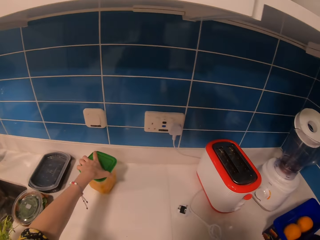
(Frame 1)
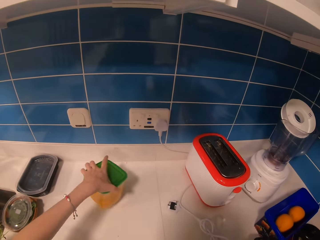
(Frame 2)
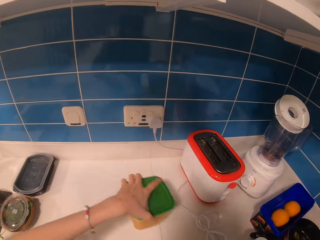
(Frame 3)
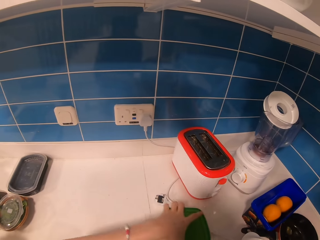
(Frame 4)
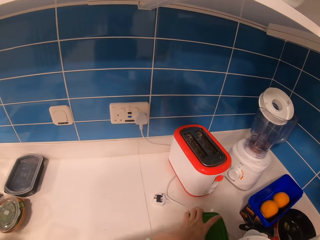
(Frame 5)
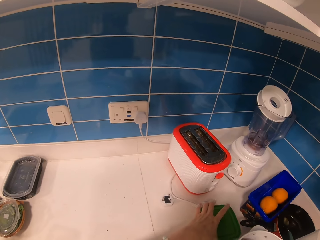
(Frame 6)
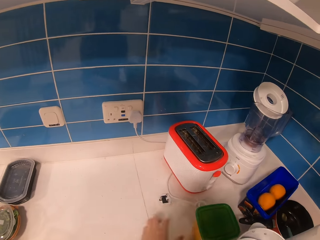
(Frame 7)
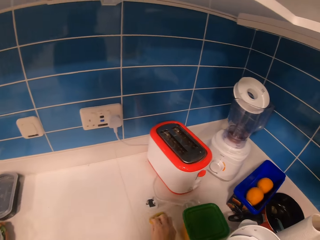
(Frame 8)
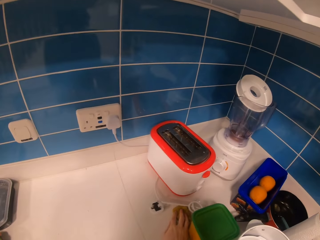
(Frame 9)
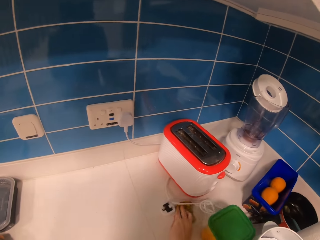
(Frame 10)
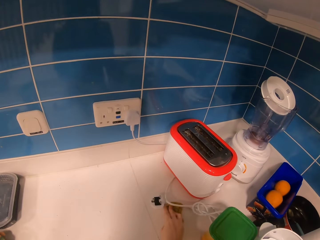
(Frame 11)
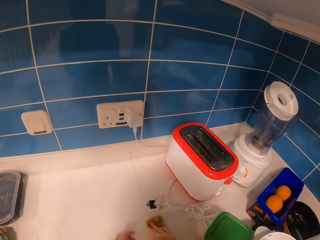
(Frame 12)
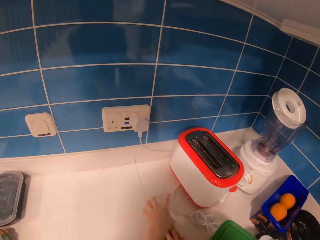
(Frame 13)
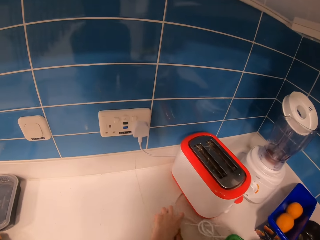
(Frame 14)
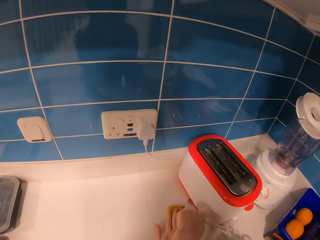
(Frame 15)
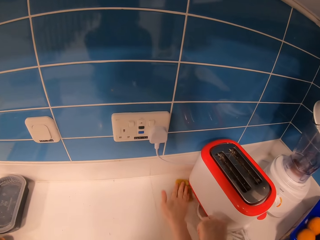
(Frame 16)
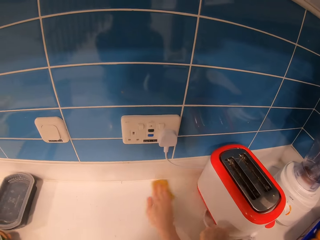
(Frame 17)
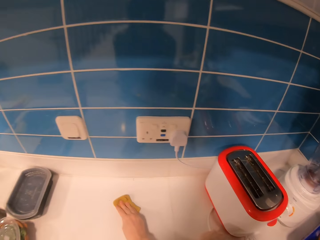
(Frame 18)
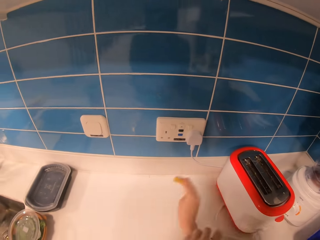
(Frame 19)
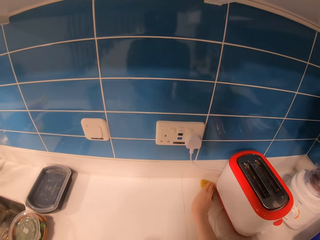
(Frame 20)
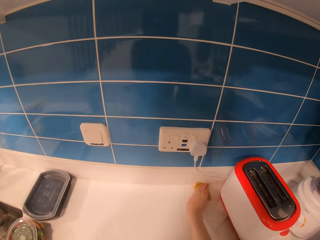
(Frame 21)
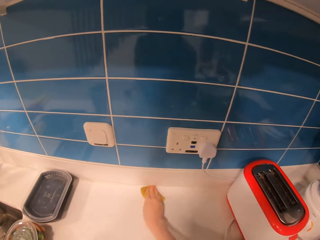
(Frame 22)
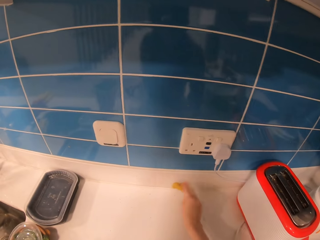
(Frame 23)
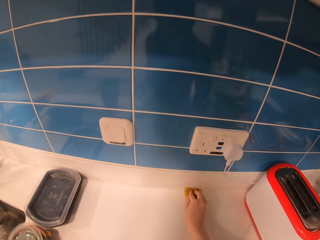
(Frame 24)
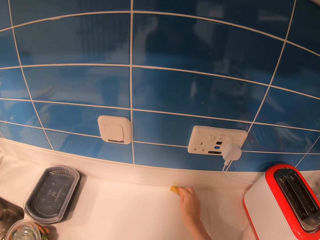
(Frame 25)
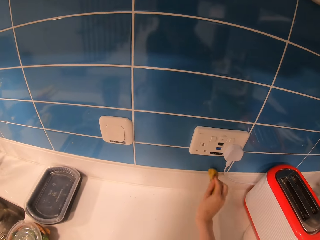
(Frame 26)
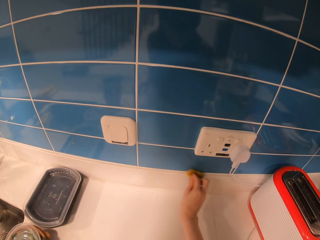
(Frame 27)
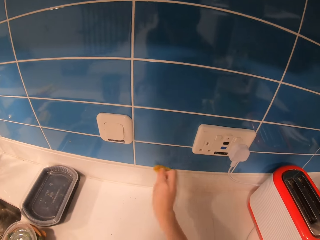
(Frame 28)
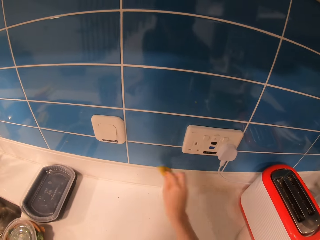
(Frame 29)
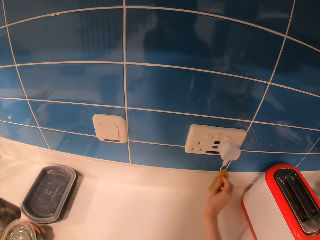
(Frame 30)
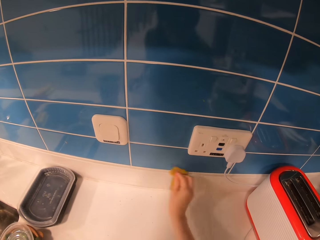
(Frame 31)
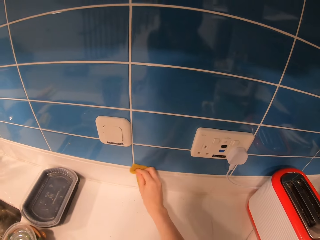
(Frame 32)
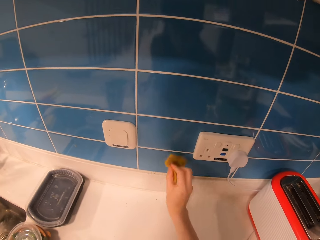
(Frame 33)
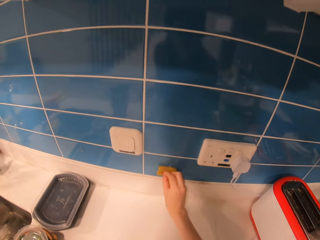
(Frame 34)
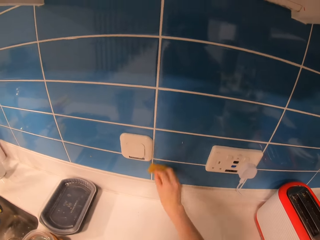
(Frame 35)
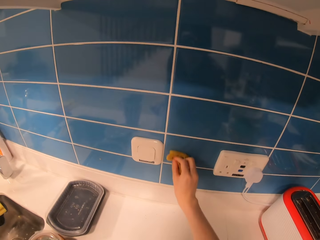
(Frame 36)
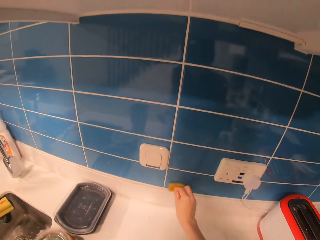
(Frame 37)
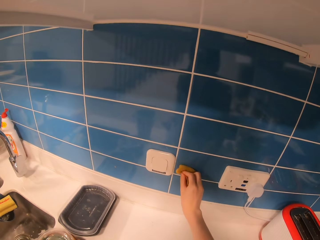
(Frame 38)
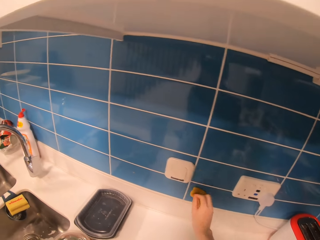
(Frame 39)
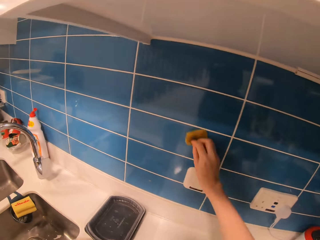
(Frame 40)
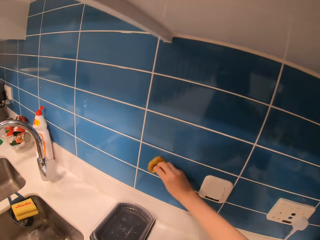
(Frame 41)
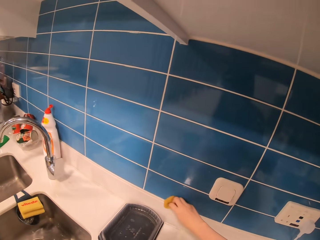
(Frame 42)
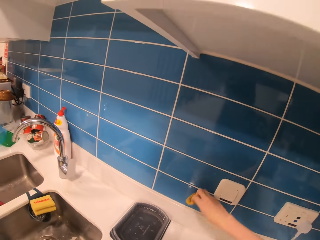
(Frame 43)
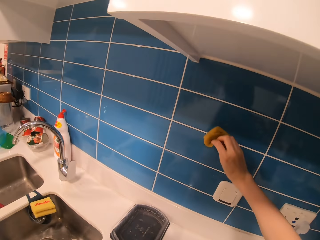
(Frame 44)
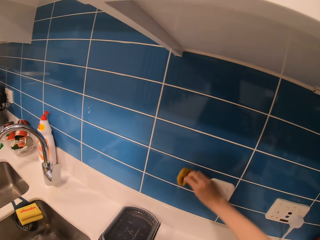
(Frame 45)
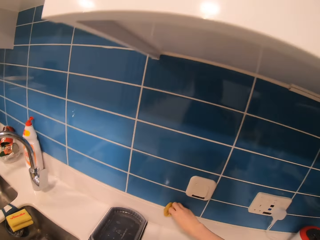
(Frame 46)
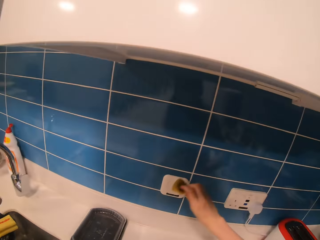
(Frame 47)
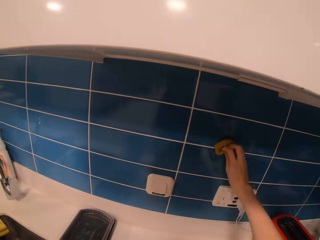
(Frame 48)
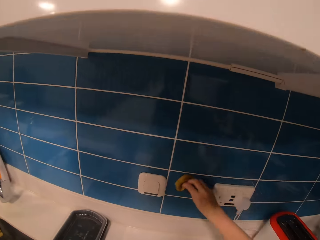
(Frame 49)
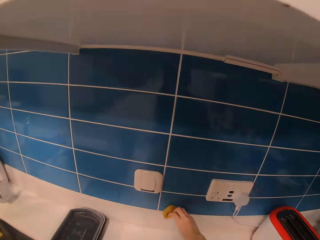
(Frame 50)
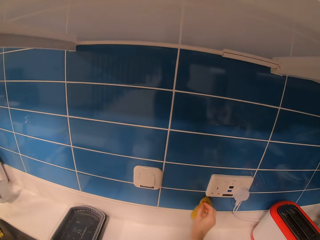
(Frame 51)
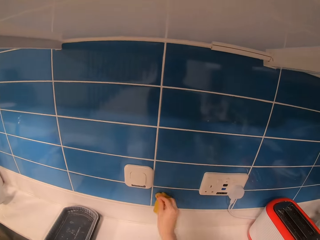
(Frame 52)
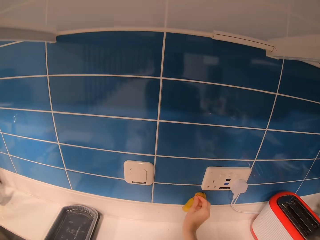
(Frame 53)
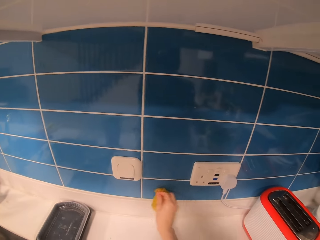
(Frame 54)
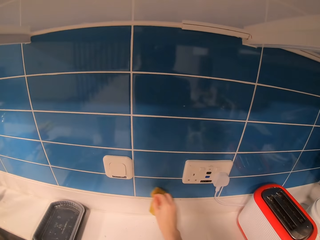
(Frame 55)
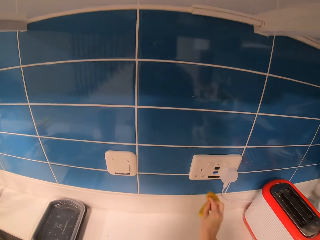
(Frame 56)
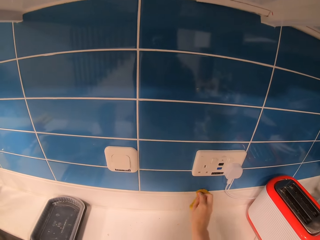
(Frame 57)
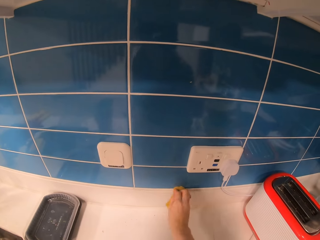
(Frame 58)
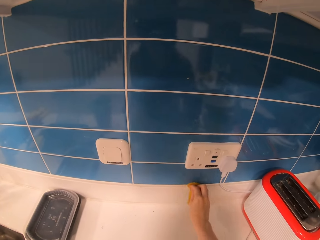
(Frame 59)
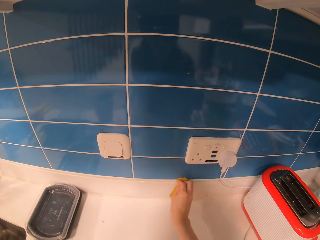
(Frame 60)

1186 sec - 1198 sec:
The camera wearer pulls a tin. They pick up a container and drop the container. They wipe the countertop. They wipe the tiles on the wall.

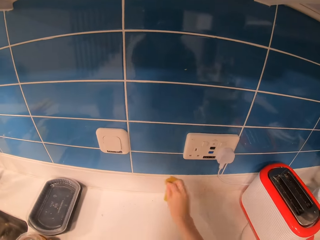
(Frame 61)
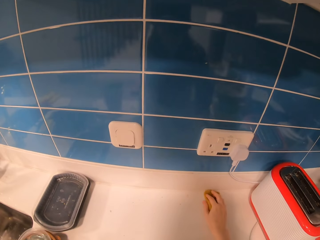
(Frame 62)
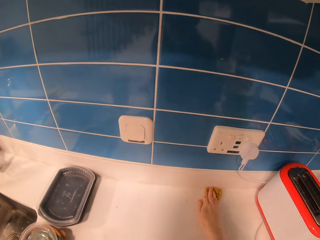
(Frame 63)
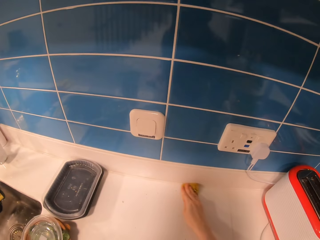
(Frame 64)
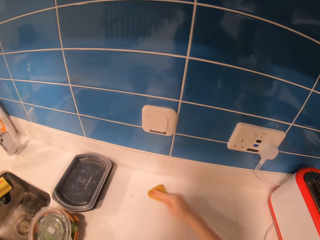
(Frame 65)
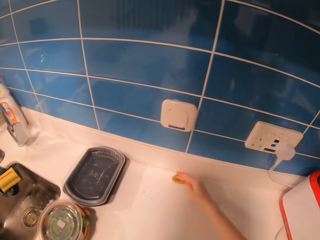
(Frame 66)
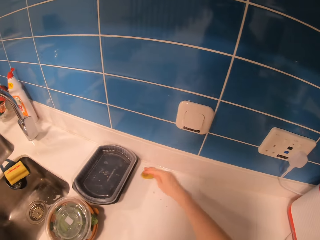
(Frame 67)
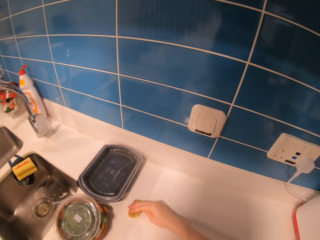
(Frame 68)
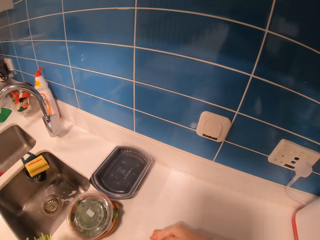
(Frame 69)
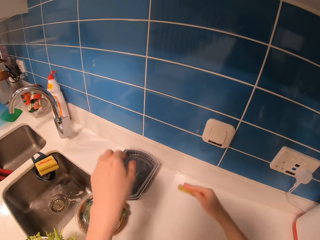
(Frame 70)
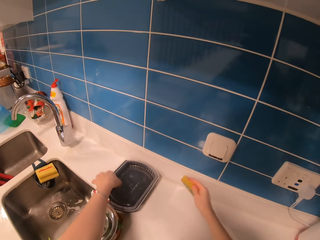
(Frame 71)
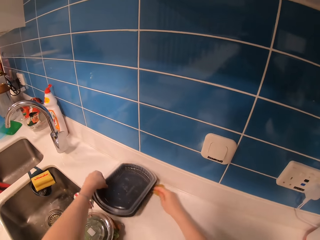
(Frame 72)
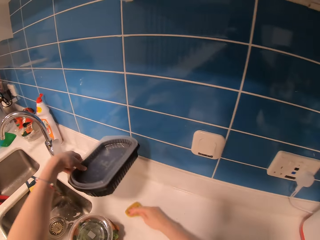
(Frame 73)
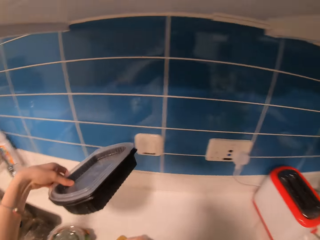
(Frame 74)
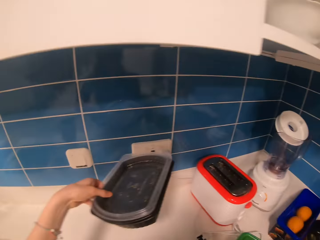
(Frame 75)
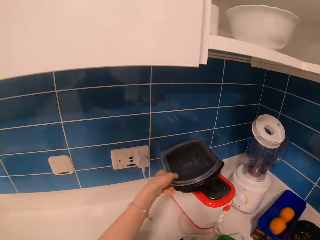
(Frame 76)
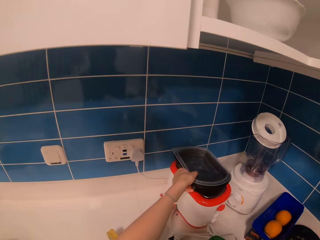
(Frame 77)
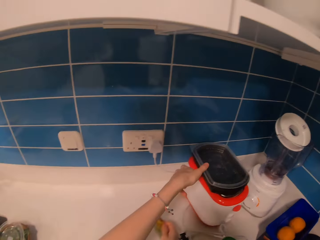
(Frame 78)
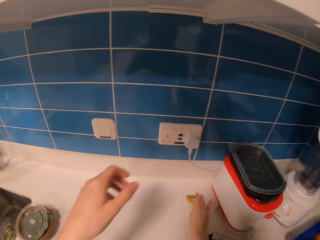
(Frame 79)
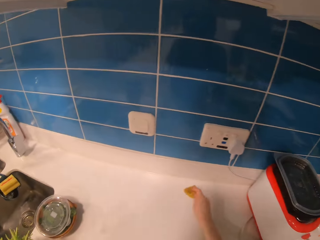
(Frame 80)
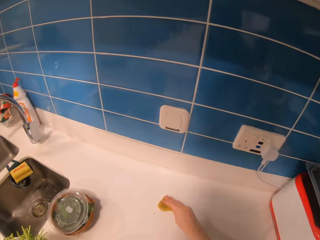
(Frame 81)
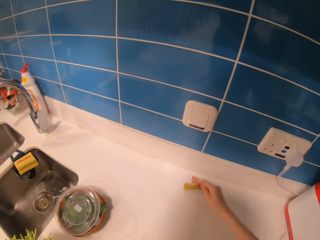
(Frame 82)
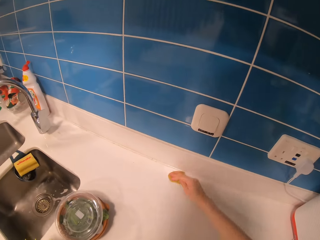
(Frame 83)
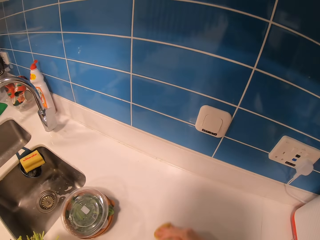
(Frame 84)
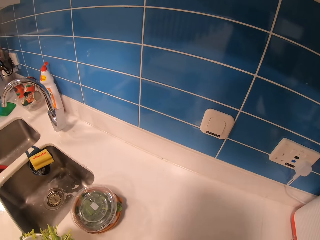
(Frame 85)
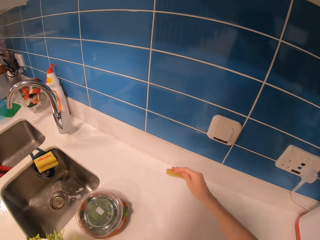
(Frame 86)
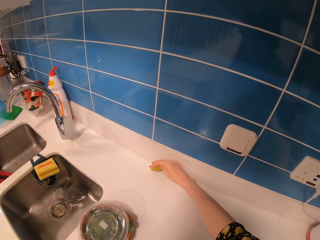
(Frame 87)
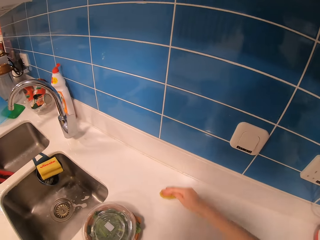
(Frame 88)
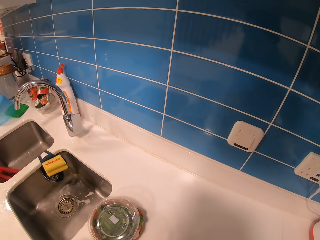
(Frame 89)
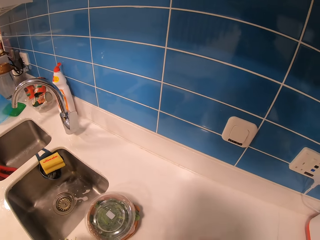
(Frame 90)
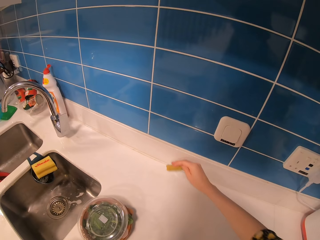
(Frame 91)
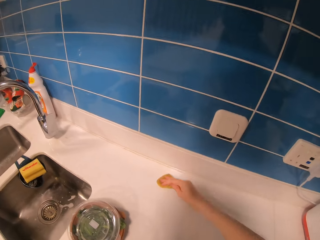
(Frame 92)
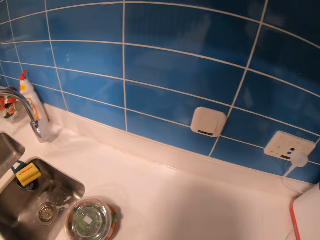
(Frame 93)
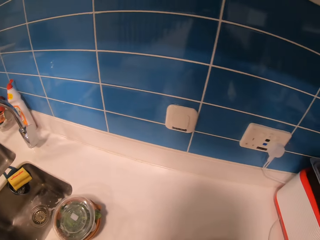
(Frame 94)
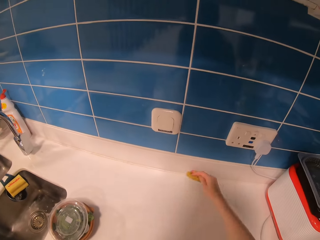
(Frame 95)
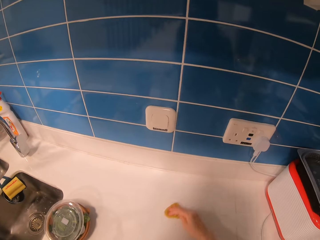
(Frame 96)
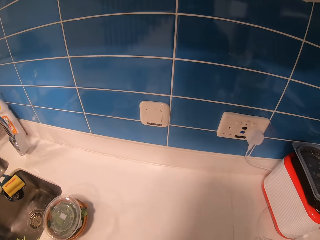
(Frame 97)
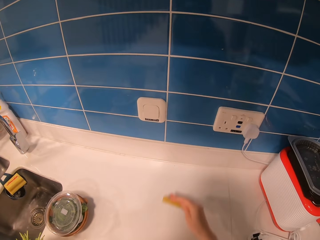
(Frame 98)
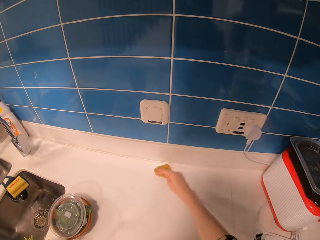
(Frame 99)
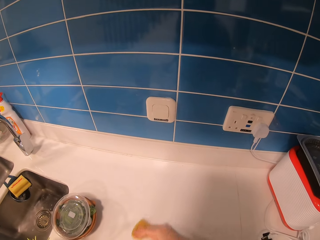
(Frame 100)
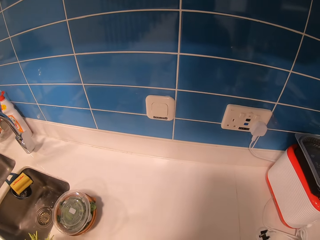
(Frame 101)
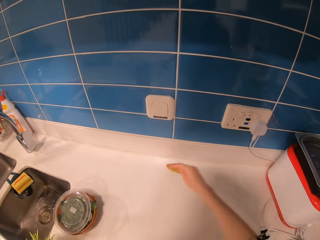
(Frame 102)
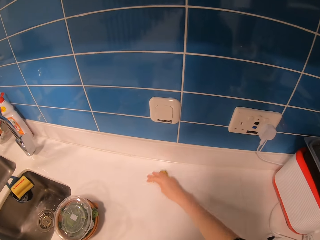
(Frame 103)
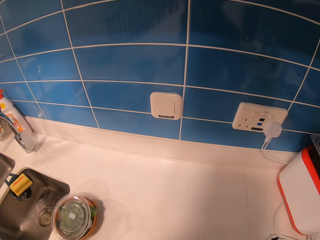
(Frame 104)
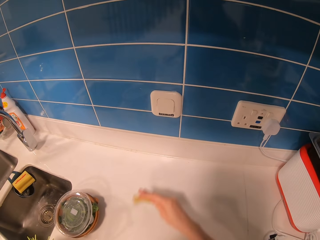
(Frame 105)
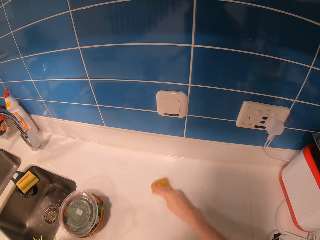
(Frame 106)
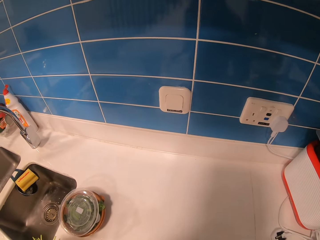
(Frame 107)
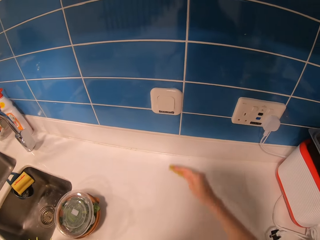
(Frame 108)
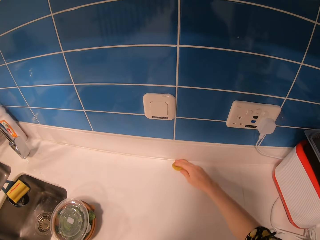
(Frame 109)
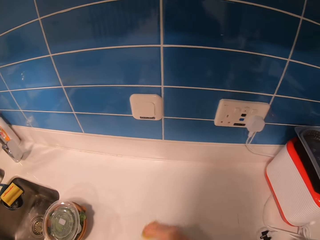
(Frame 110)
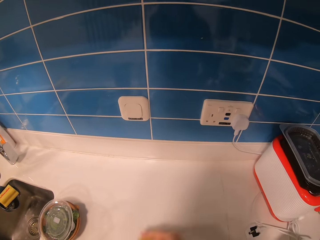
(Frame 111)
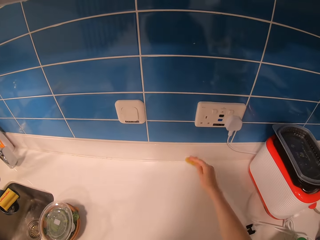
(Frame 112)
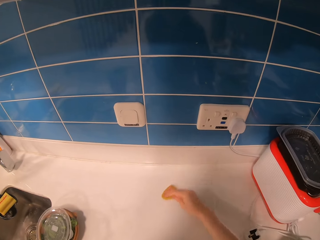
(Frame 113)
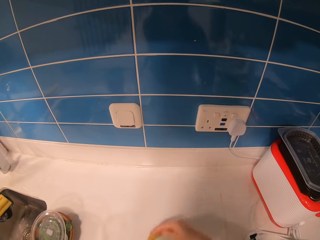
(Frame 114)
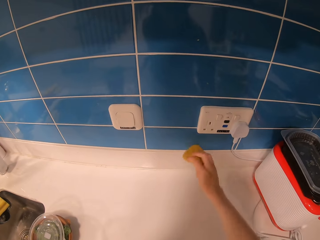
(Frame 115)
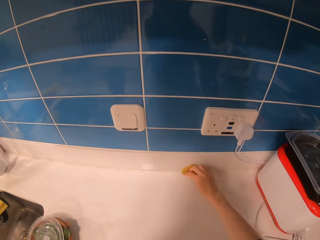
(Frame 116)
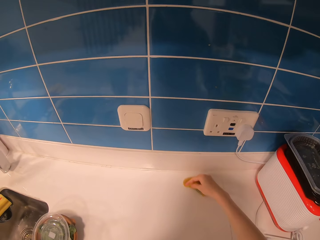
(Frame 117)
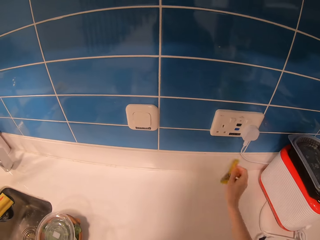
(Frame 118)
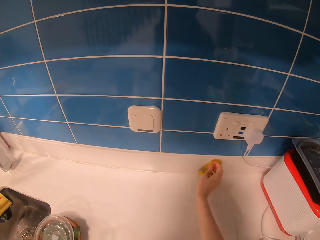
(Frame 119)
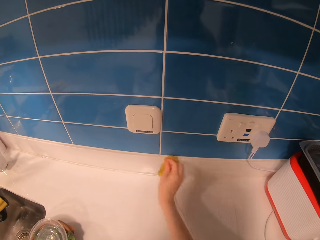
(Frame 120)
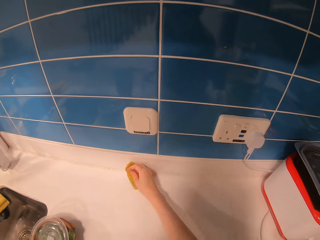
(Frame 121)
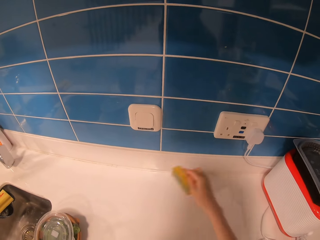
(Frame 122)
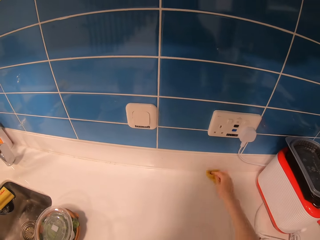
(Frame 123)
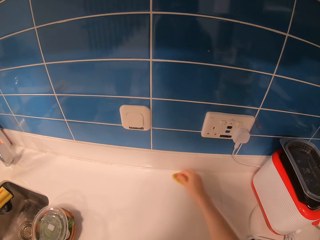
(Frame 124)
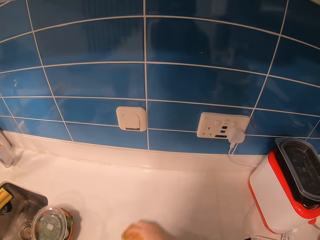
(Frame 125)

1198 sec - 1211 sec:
The camera wearer wipes the countertop. They pick up a tin and put the tin on top of another tin. They wipe the countertop.
